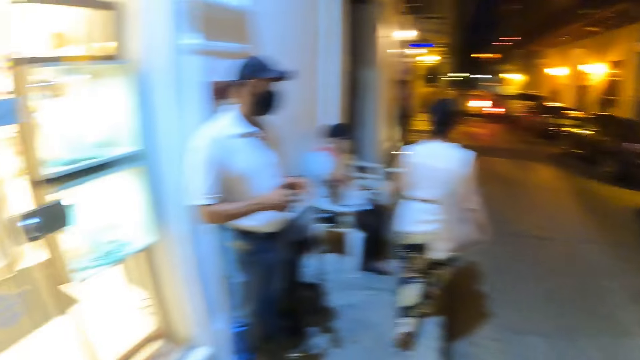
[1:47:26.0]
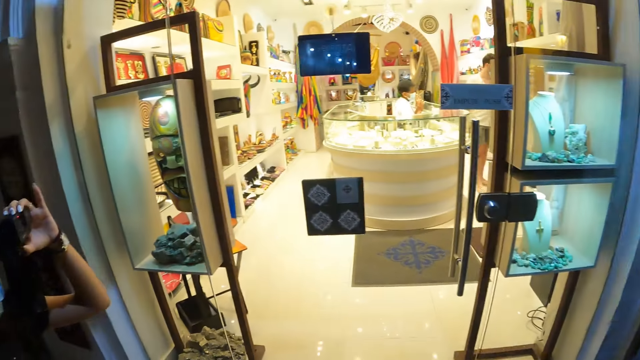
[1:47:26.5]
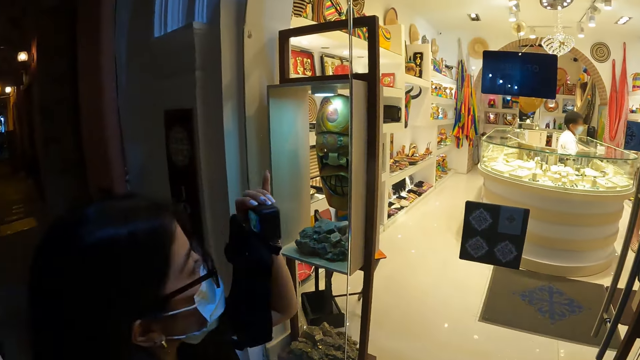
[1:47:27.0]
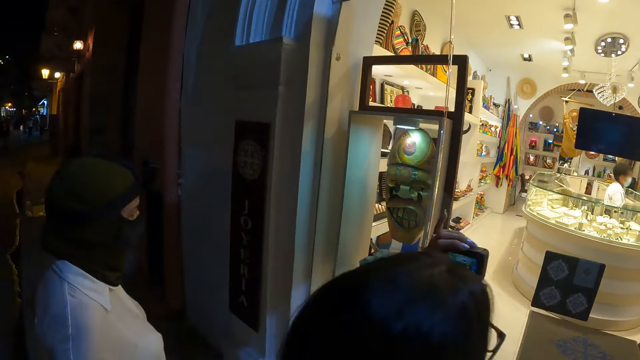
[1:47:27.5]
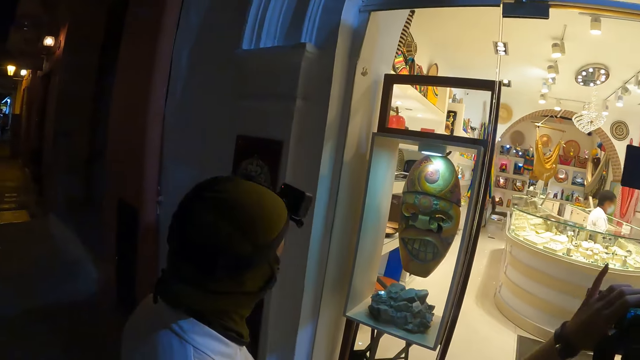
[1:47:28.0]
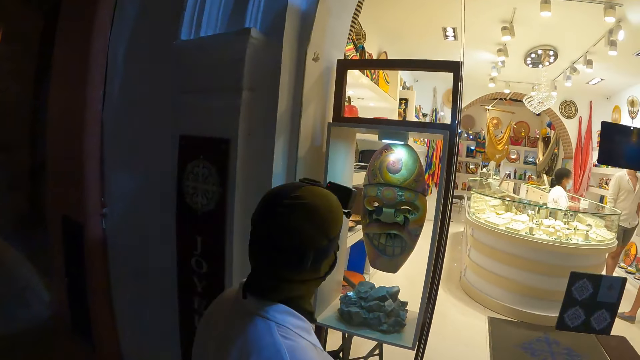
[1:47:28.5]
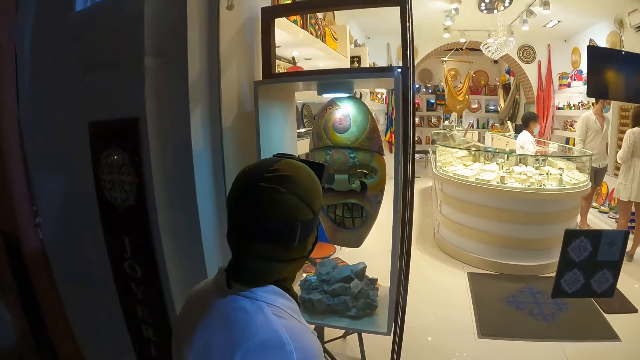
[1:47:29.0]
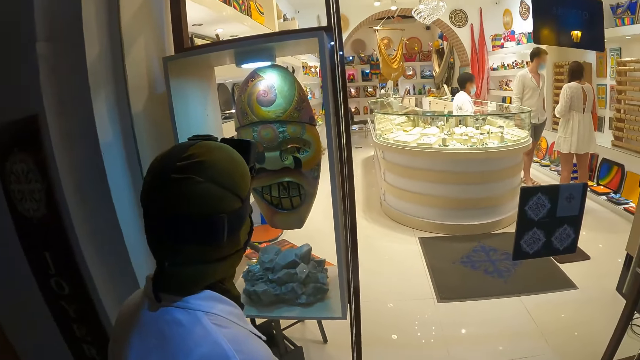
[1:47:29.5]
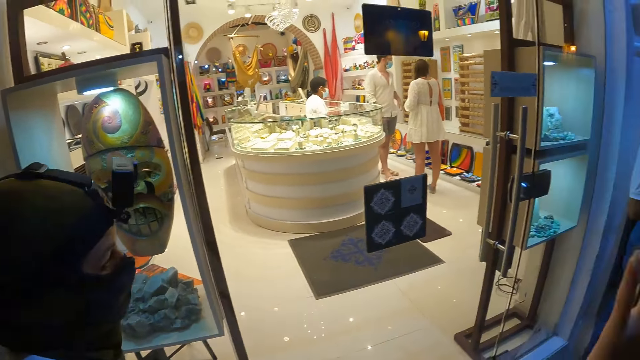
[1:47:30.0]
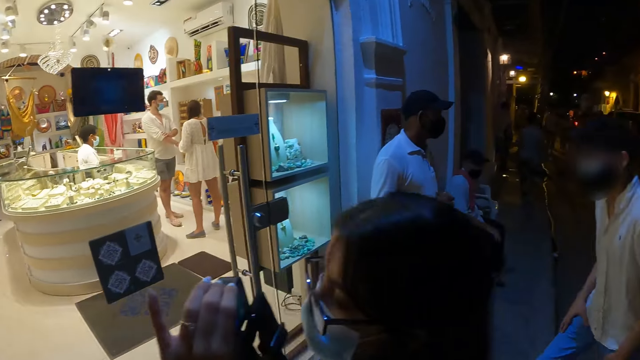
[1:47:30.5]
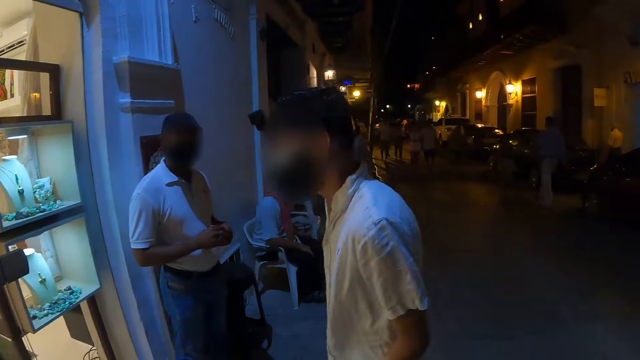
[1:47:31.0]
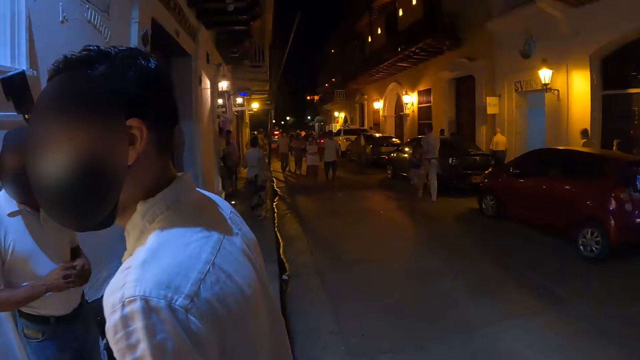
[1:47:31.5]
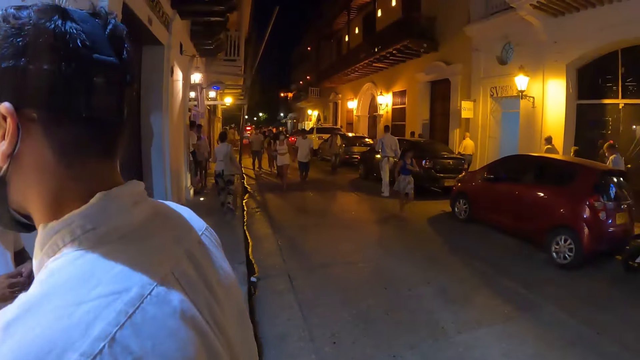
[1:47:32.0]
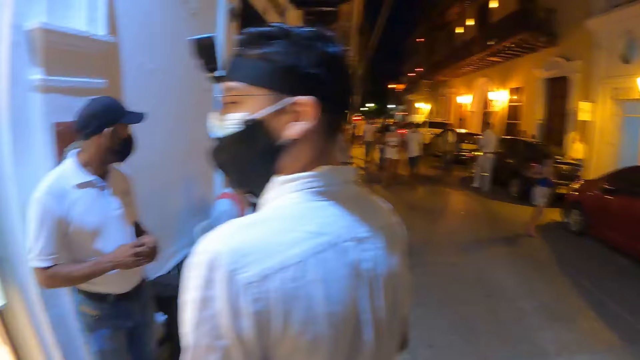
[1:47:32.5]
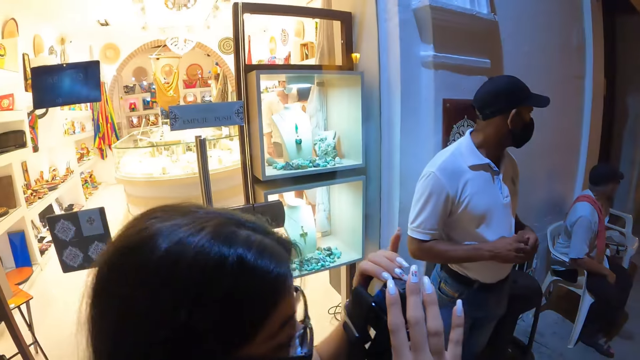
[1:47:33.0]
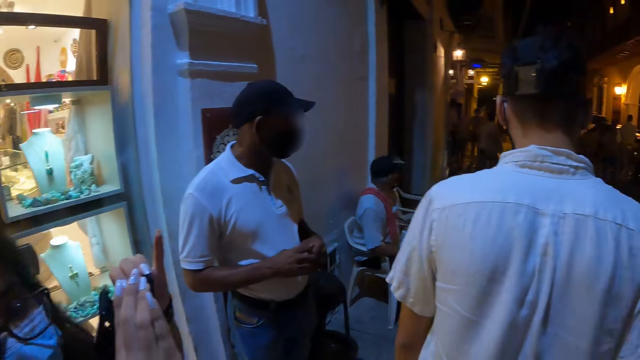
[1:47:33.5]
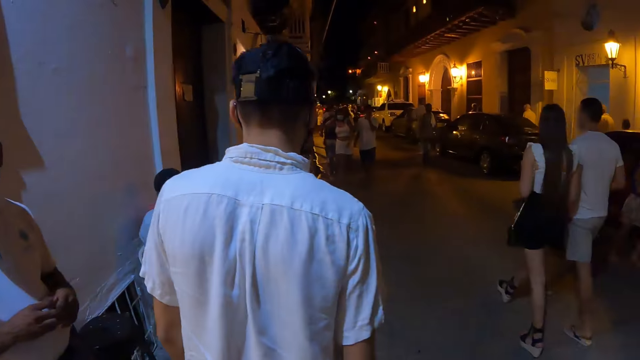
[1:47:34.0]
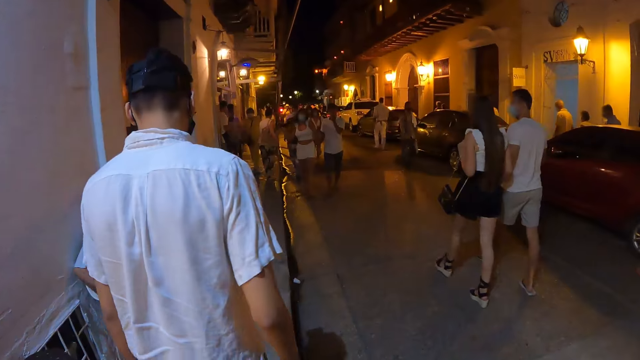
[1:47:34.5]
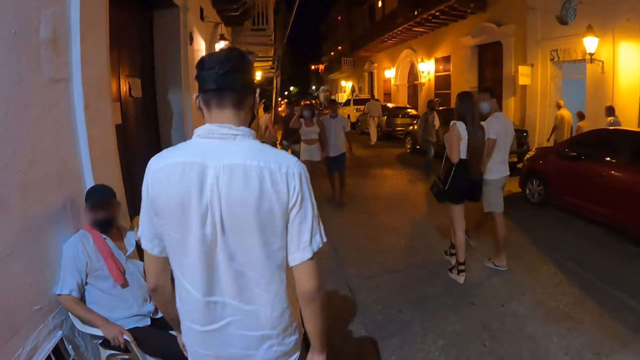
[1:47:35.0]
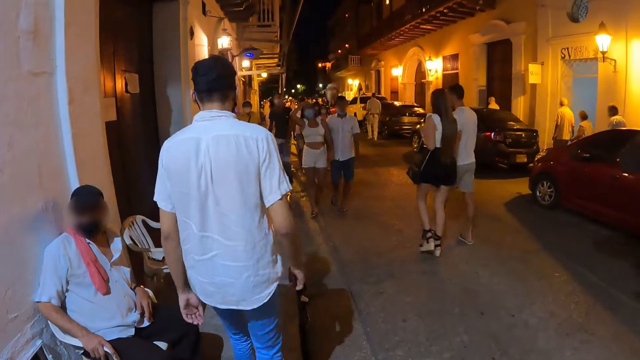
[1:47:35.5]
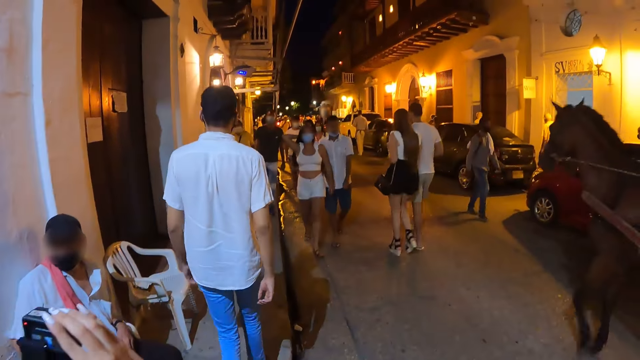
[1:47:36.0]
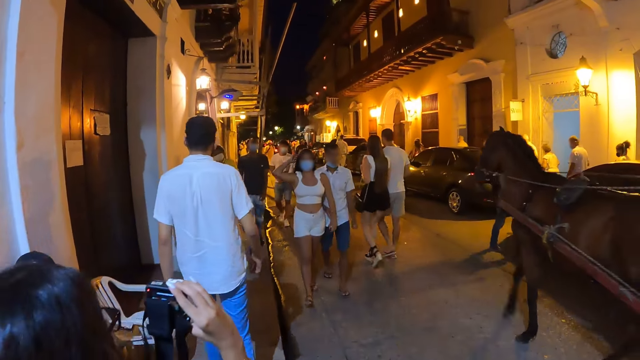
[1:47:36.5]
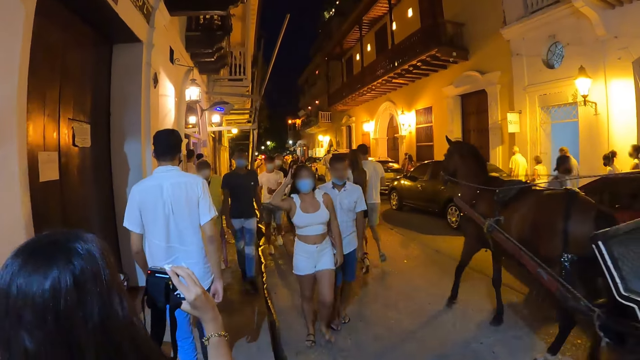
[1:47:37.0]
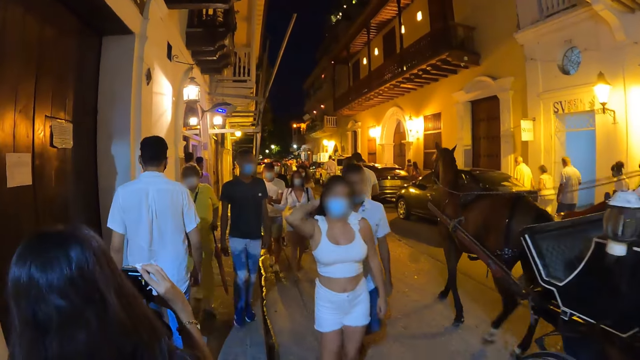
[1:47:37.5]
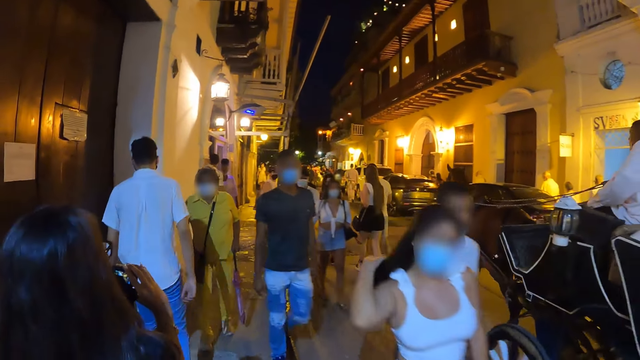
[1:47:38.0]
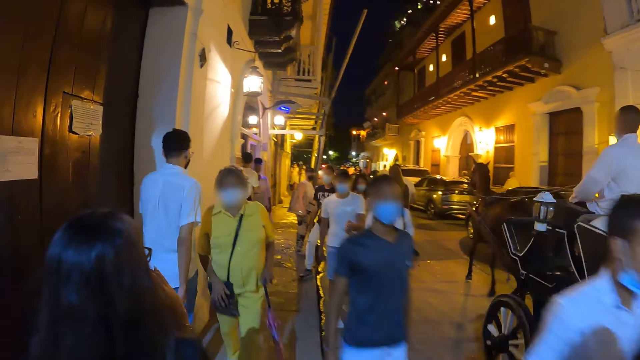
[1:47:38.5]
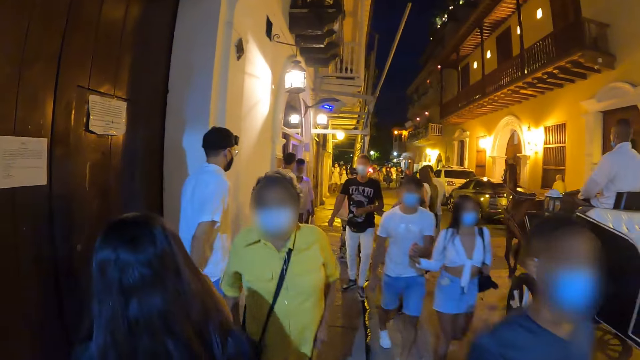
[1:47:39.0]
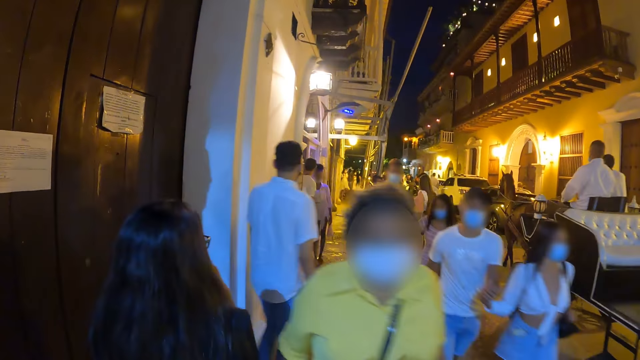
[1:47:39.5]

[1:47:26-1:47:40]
A woman holds a camera with her left hand. The camera wearer looks around. The woman holds the camera with her right hand. The camera wearer walks on the streets.

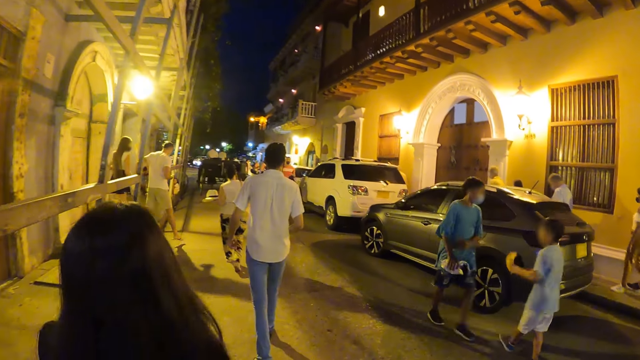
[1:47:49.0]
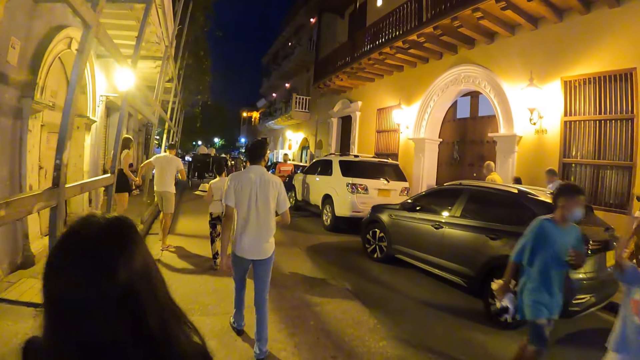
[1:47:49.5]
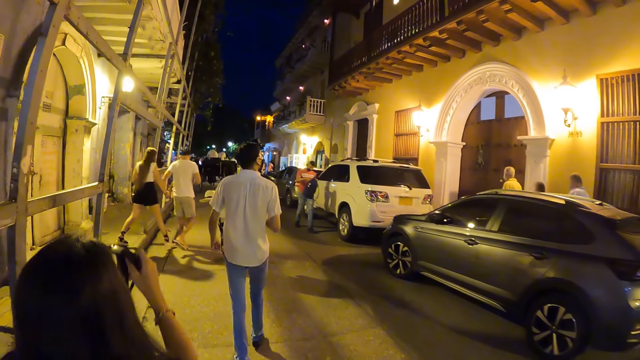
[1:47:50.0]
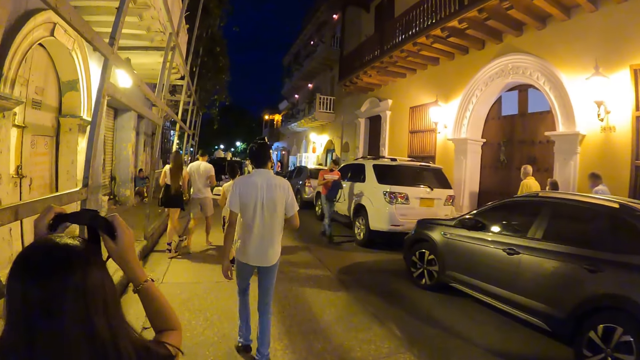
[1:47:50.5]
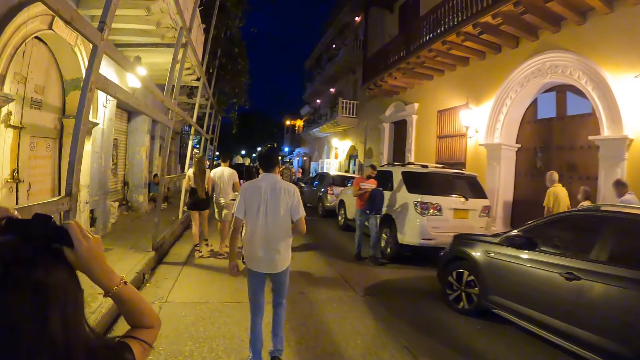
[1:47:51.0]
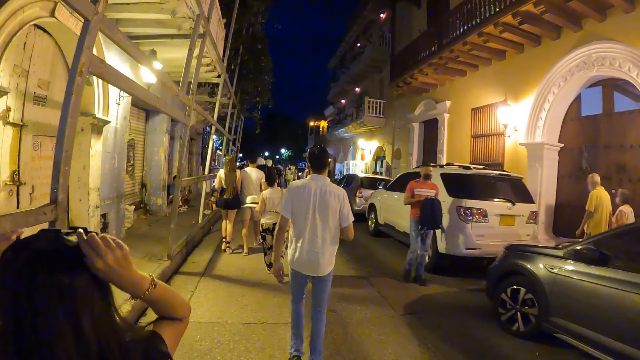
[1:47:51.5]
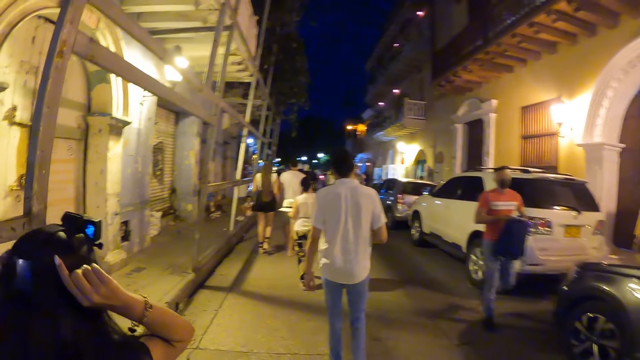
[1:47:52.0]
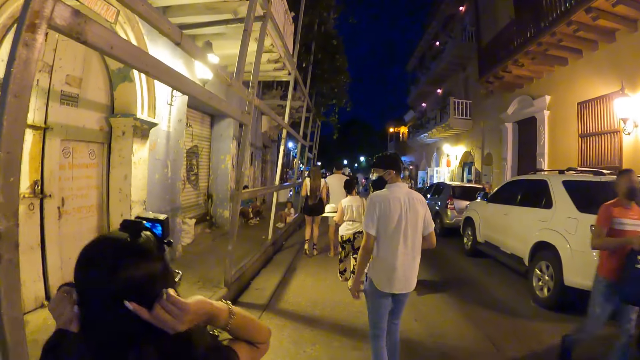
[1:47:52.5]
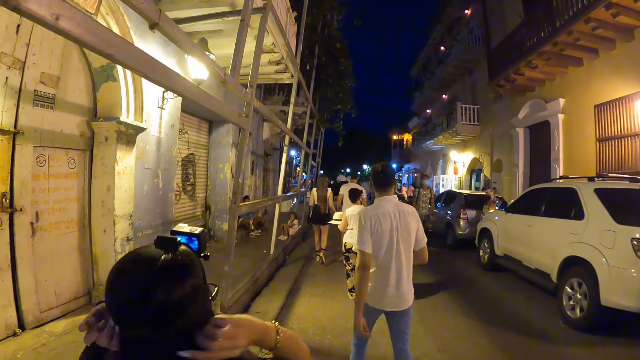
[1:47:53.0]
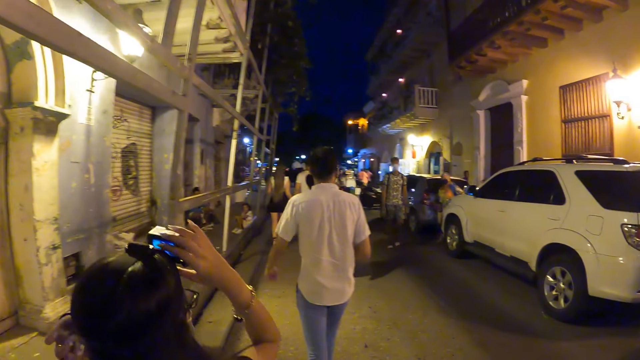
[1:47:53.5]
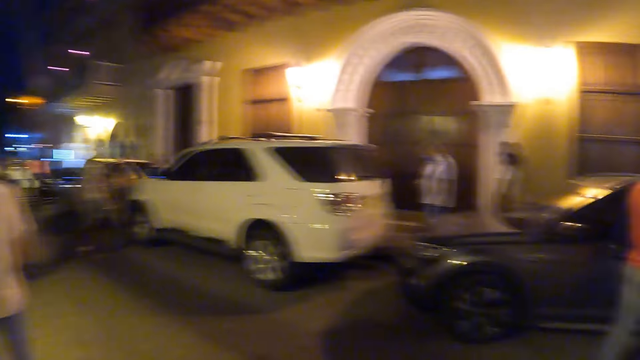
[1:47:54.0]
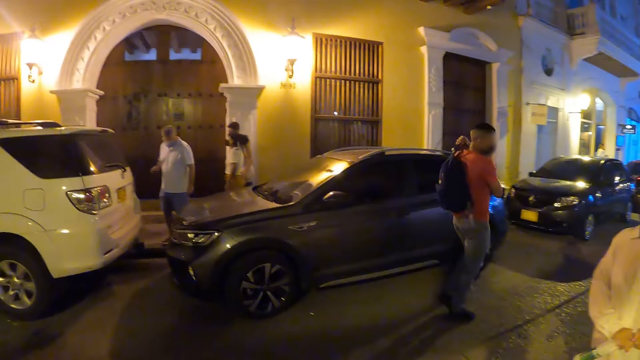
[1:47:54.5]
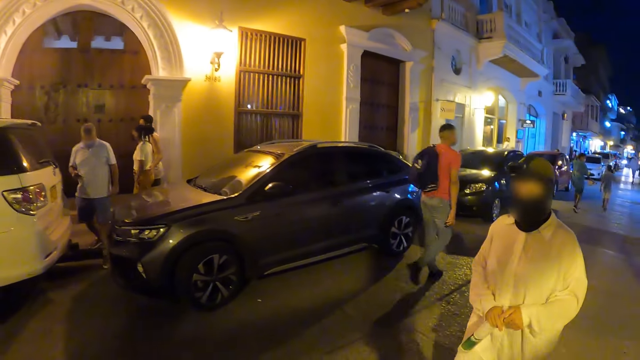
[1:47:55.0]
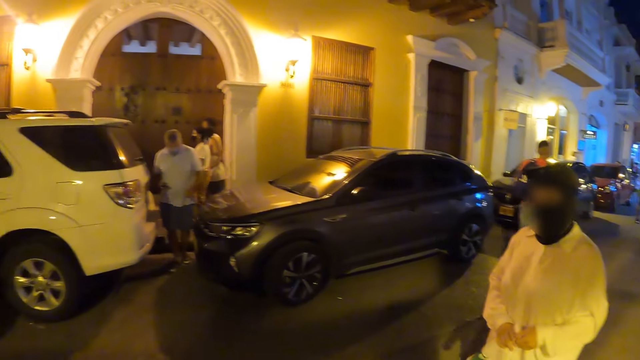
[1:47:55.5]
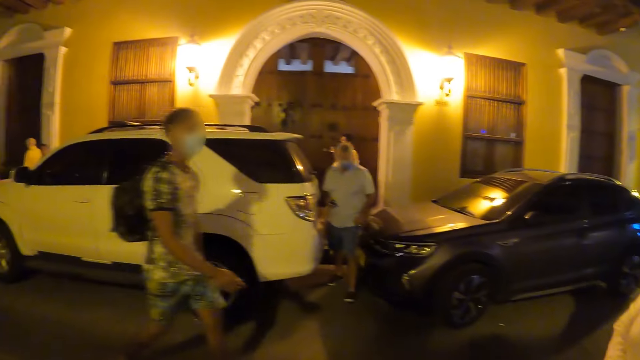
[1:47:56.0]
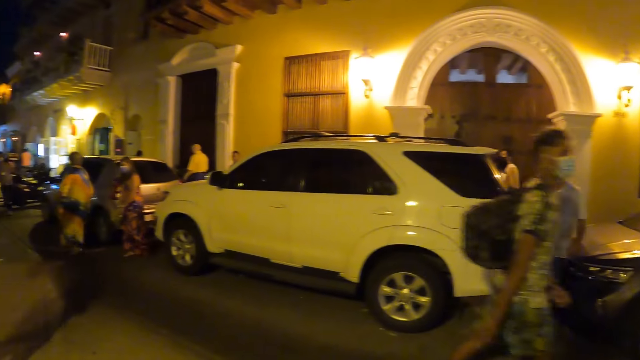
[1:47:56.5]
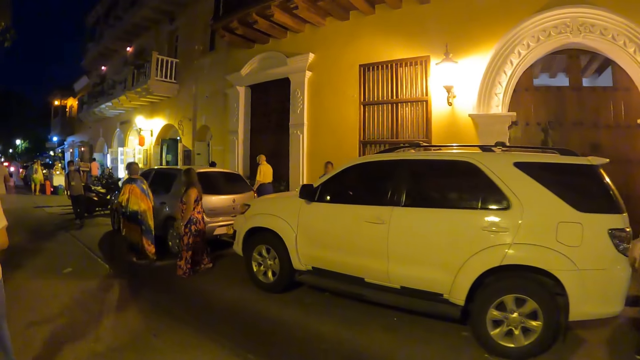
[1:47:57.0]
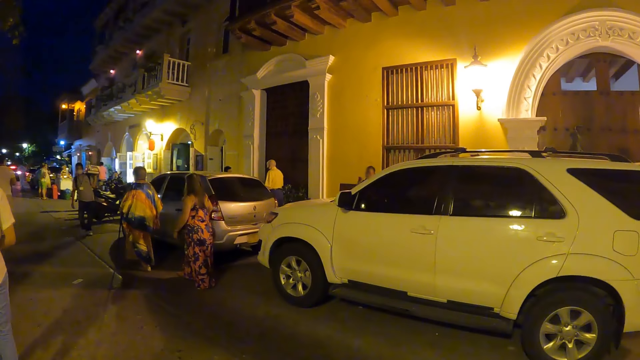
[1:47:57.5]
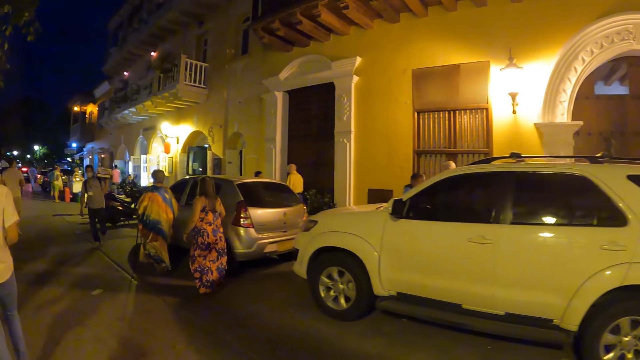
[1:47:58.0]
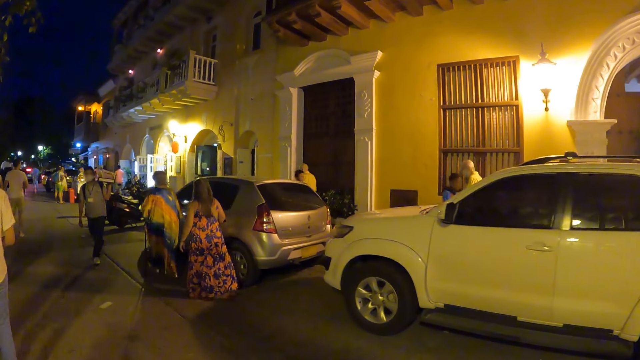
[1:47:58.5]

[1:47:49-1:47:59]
The woman wears the camera on her head with both hands. The camera wearer looks around.
